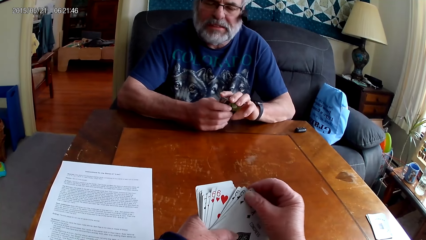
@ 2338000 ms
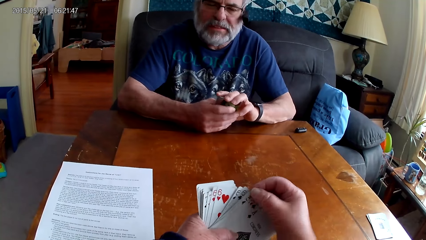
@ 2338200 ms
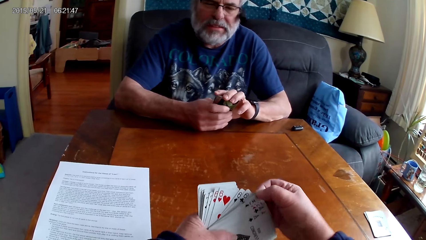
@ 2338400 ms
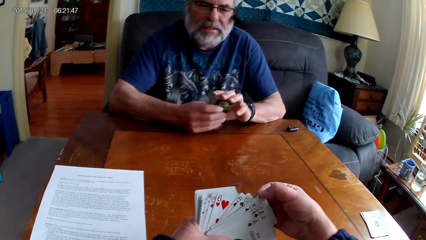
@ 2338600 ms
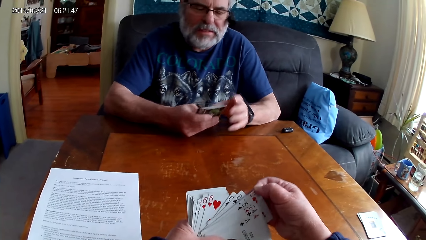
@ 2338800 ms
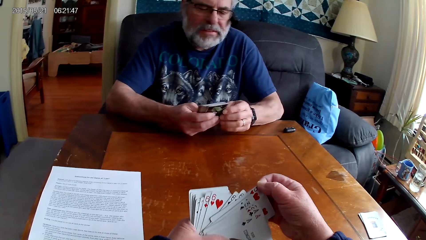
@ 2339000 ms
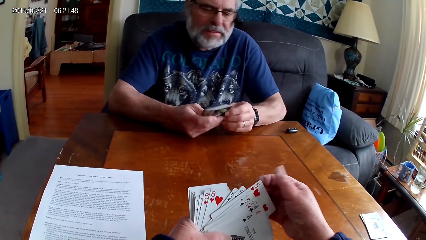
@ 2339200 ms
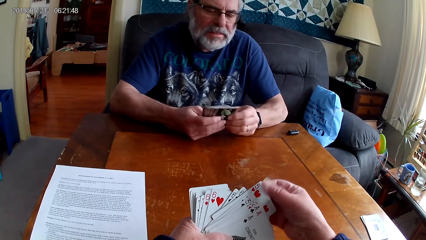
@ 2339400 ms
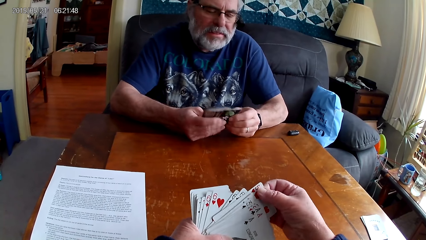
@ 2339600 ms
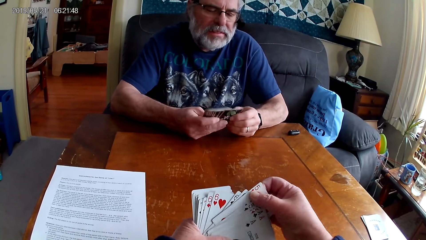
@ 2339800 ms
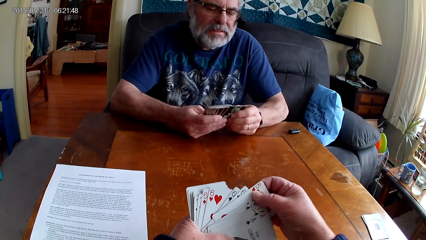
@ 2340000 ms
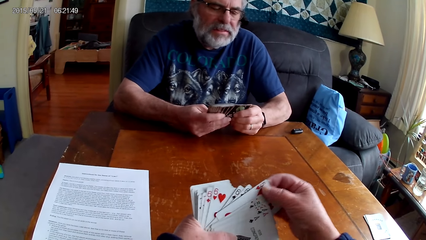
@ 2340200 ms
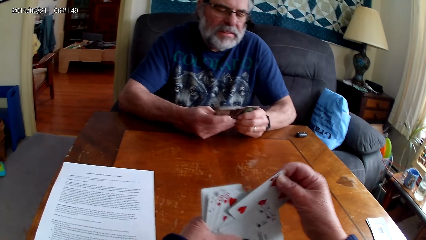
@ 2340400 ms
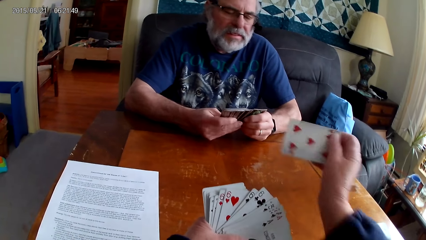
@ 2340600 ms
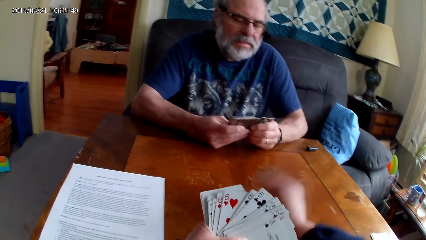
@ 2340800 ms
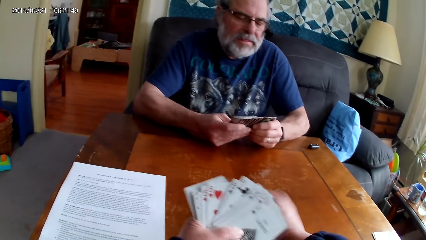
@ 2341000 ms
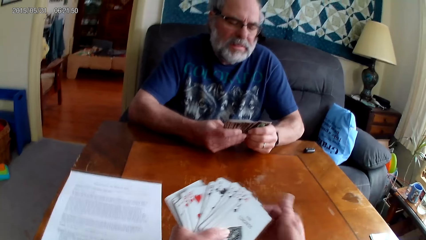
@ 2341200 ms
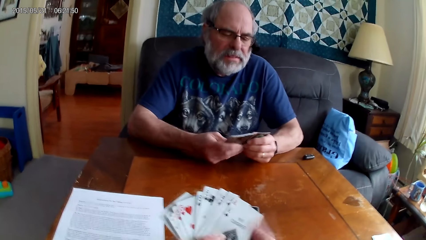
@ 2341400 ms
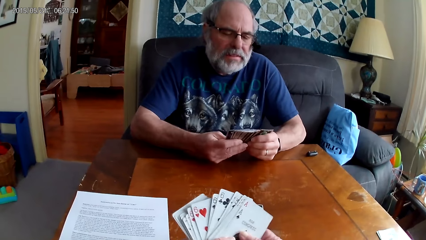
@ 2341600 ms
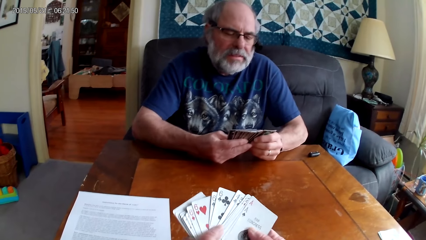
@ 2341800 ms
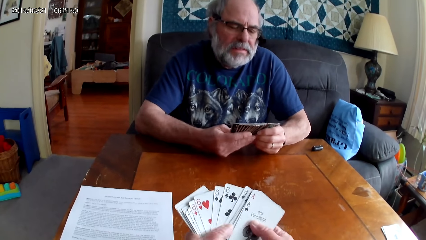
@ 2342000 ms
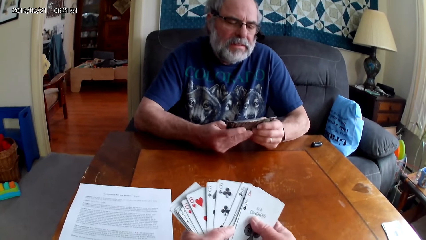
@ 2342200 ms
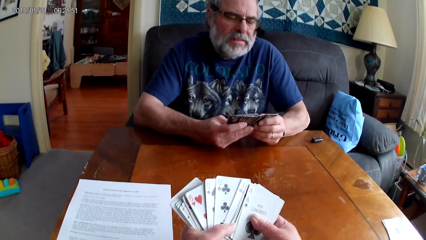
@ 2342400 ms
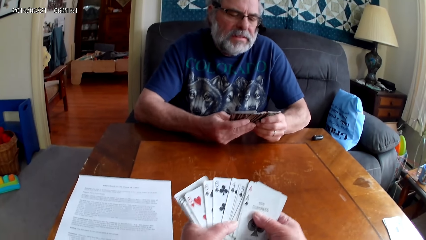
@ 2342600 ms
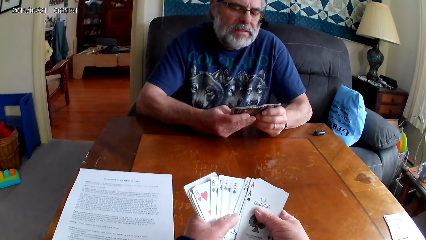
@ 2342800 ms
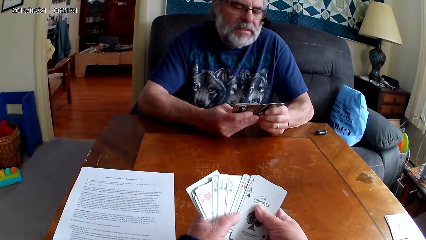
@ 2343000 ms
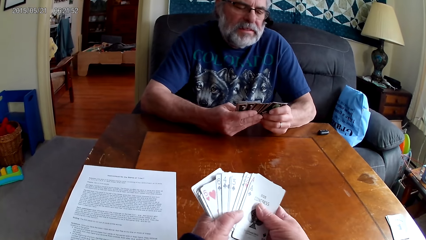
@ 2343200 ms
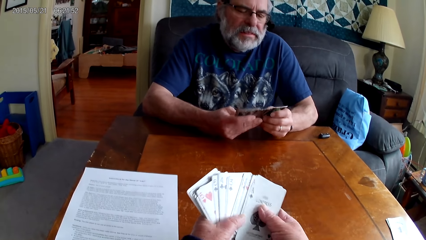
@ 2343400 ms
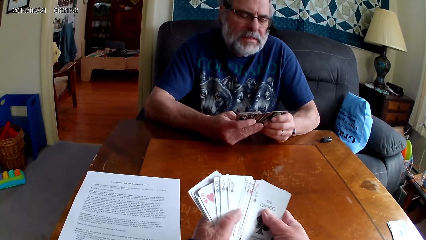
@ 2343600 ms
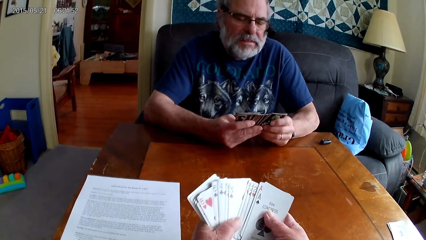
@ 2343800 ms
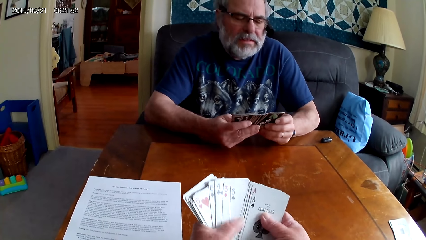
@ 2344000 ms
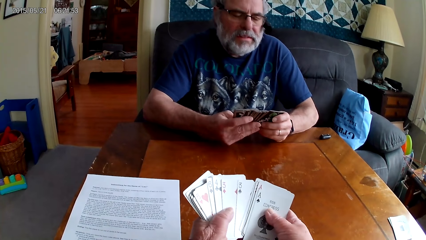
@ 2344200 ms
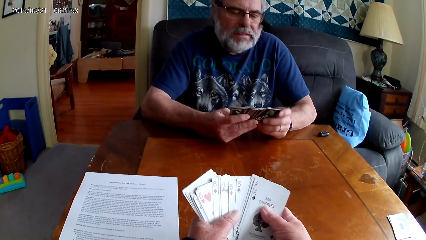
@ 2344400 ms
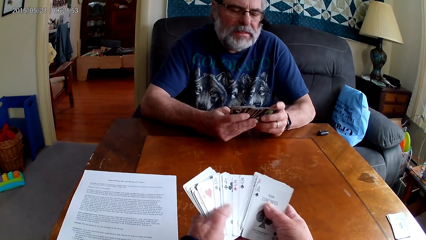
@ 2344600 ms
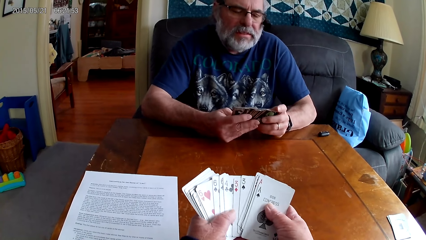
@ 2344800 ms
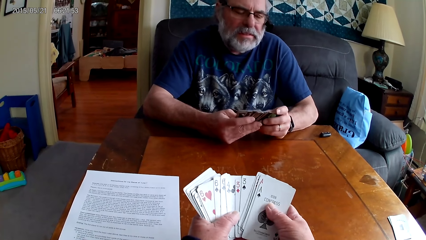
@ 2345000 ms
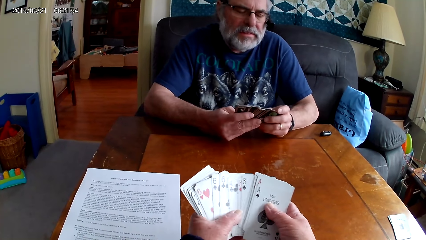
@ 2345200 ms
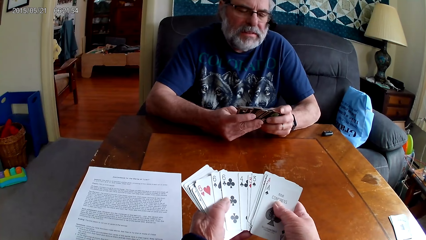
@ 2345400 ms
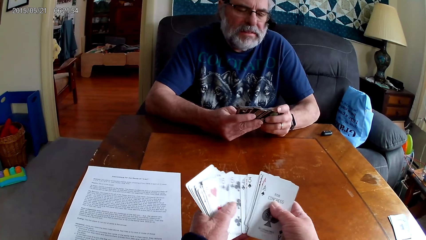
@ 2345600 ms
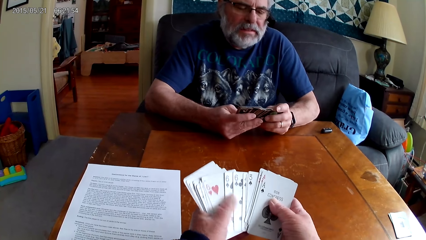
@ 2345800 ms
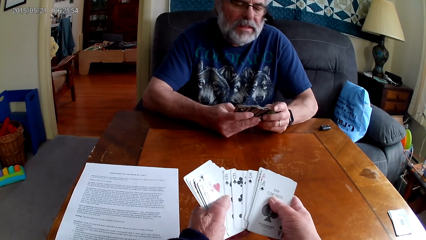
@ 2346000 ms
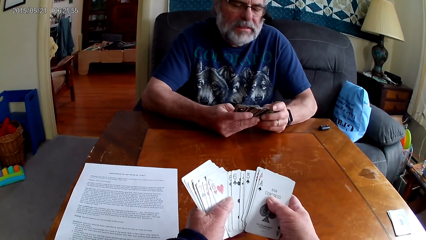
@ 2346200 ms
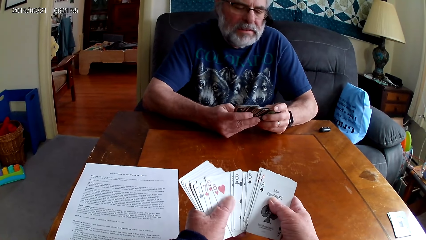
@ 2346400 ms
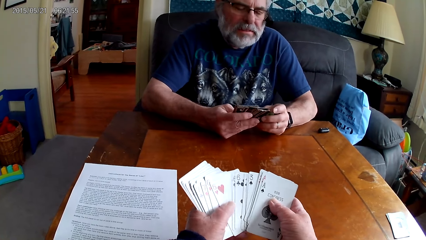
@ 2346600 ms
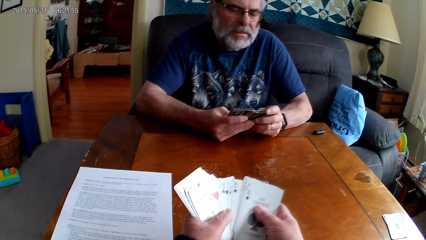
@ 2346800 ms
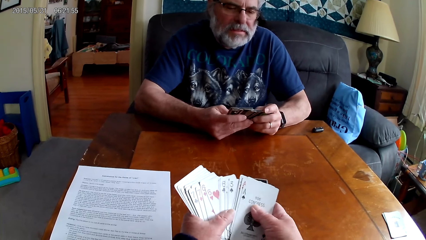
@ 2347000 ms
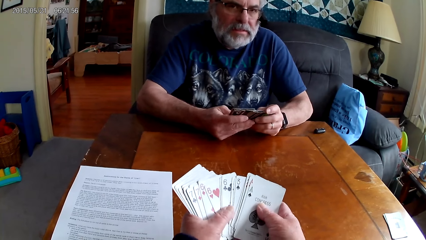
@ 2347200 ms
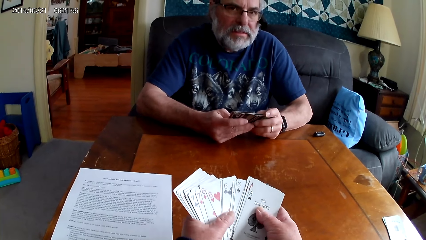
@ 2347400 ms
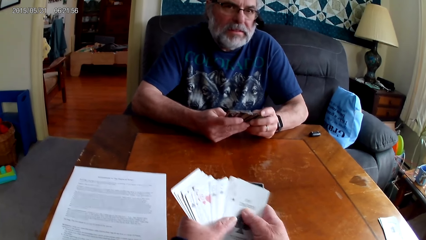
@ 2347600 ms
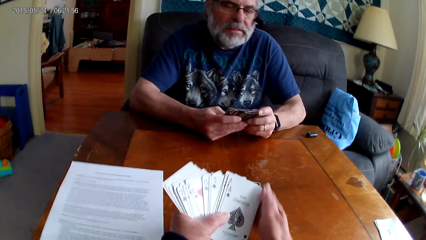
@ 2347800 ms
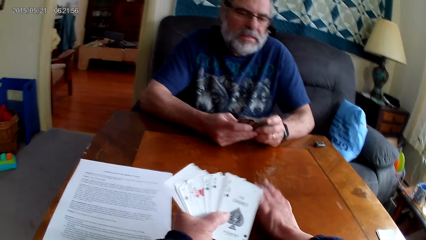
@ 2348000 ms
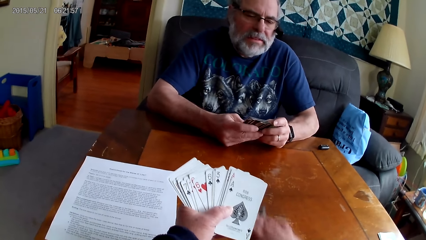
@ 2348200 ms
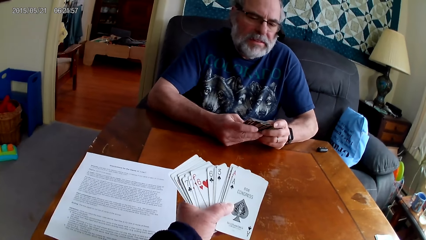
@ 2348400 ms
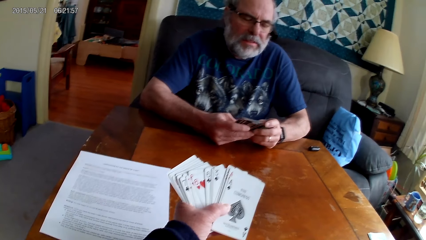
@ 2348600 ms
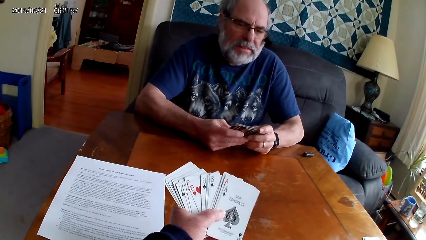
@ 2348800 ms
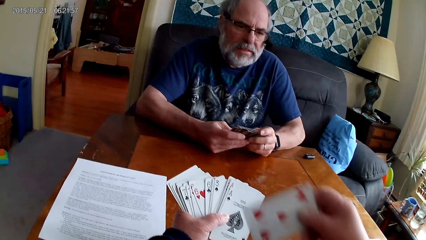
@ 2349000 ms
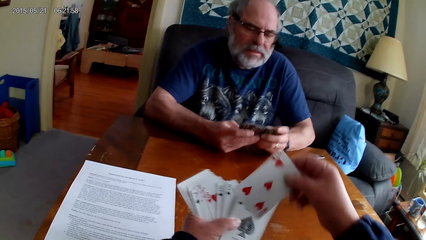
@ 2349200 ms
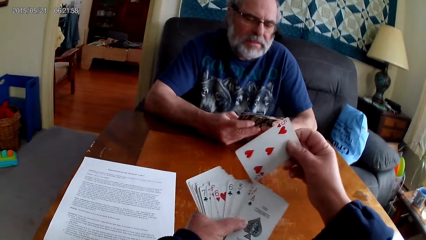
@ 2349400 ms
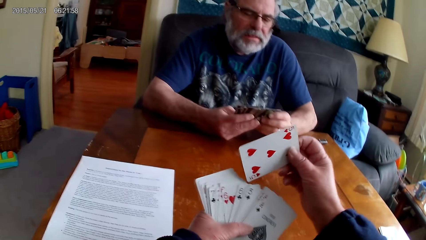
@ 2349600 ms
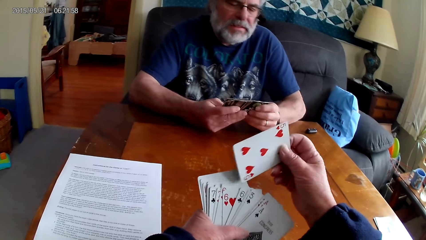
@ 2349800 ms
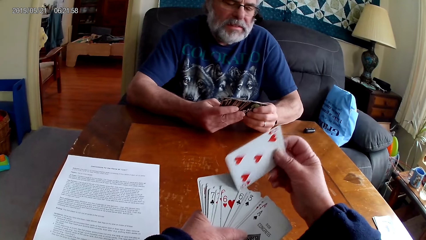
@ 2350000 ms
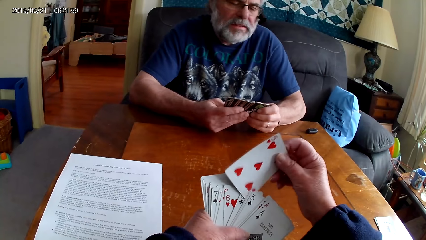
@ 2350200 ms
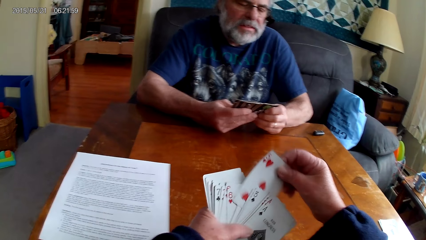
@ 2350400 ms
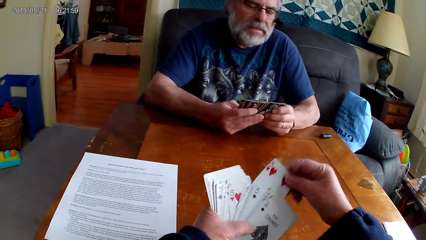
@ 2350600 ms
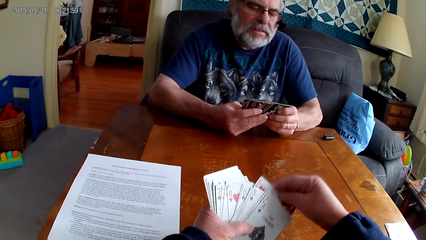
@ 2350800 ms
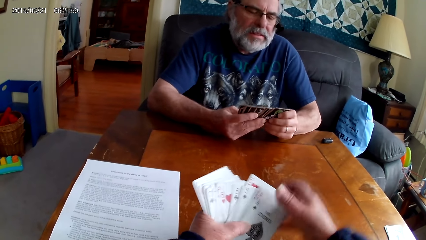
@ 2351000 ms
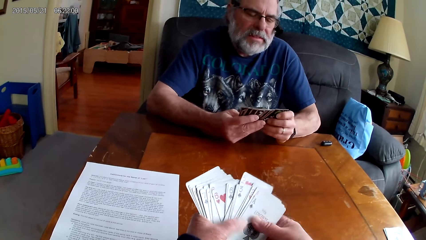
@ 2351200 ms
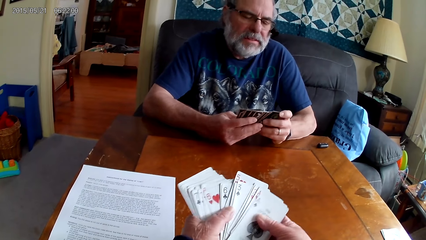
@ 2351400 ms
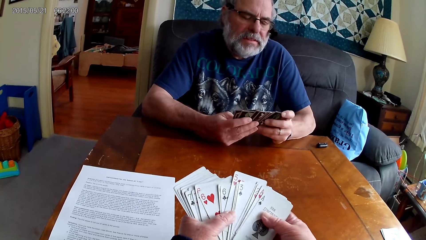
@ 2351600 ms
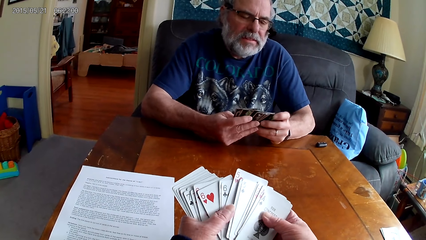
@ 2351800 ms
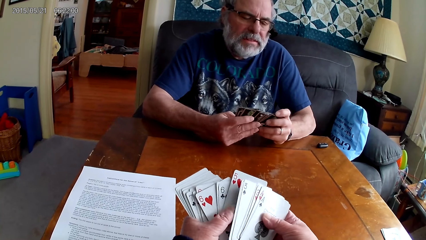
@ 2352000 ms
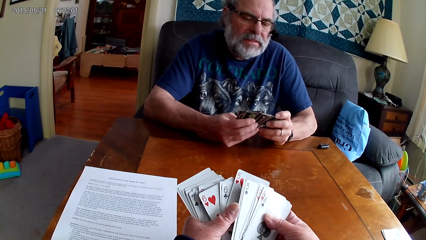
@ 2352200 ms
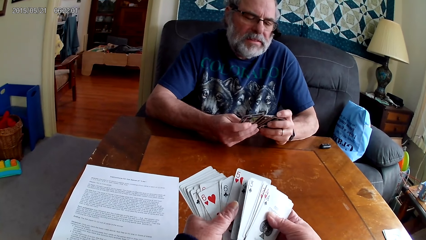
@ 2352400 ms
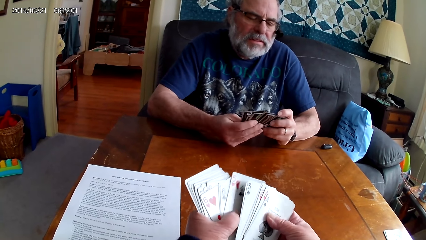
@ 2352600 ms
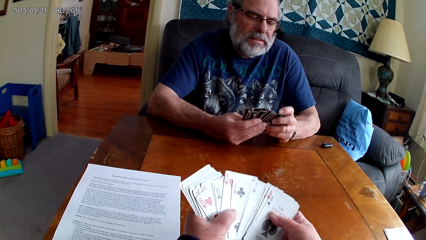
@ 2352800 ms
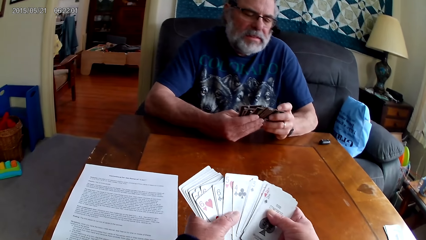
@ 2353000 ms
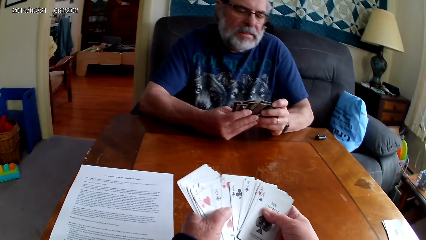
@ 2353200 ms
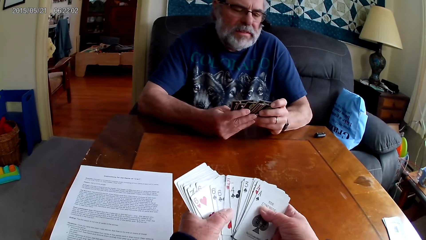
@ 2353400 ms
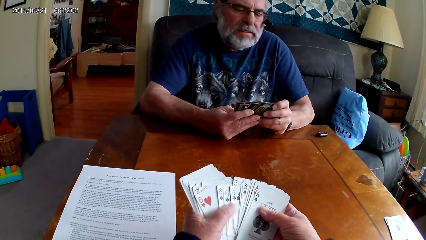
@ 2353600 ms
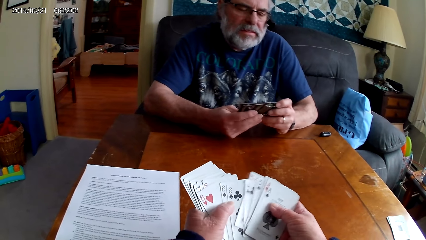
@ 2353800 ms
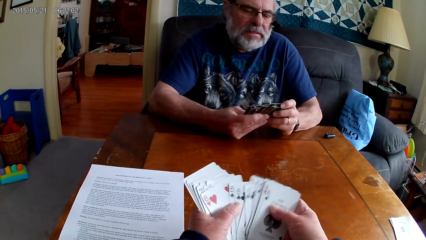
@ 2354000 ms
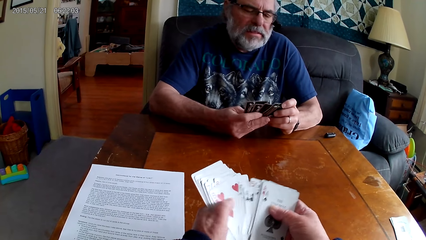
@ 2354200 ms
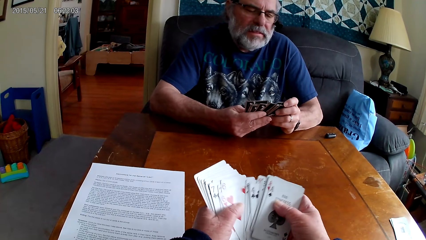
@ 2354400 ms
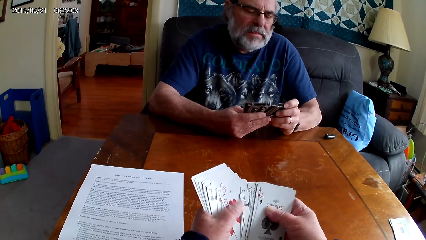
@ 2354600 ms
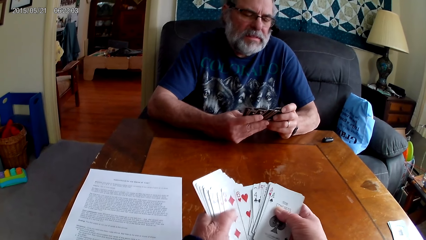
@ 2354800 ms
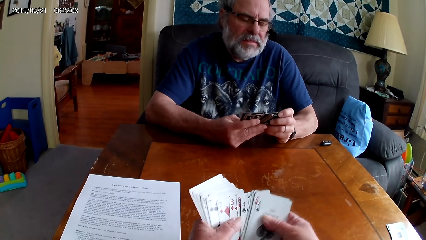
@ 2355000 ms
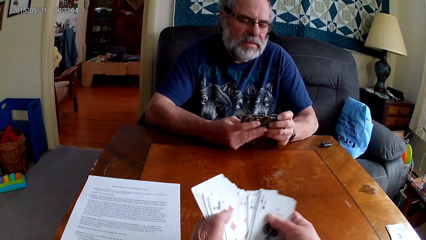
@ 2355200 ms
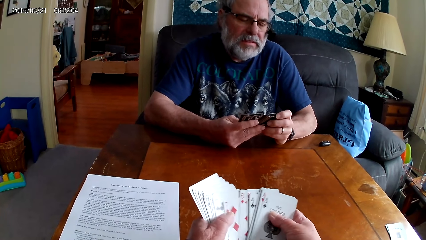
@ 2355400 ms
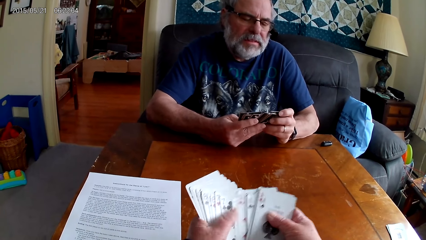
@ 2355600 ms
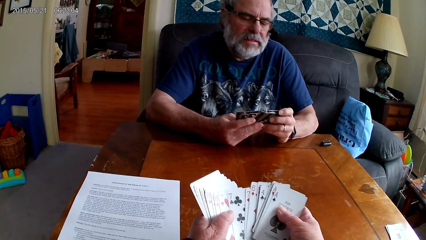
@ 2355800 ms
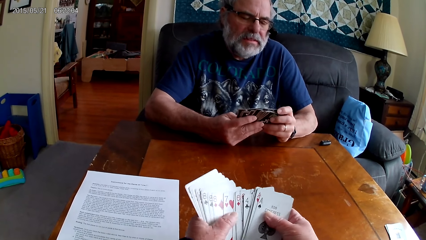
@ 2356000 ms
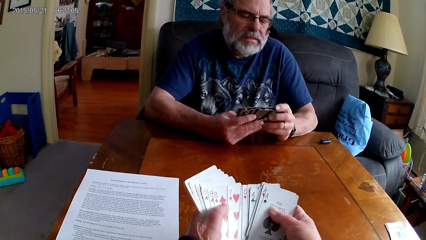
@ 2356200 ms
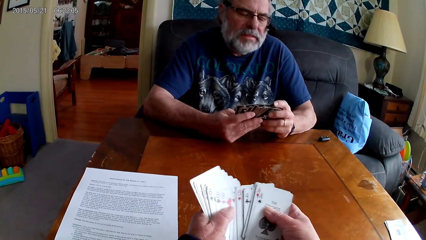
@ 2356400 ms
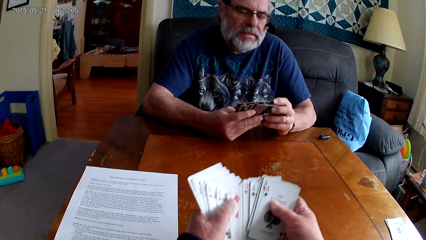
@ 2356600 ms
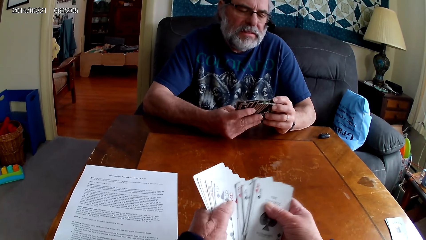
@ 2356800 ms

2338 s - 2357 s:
A man gathers cards together. He spreads the cards. The camera wearer picks cards and plays cards. She spreads the cards. She picks the playing card on the table. She puts the card between other cards. She holds the playing cards with her hands. The man holds the playing cards with his hands. The camera wearer spreads the cards. The man spreads the cards.
